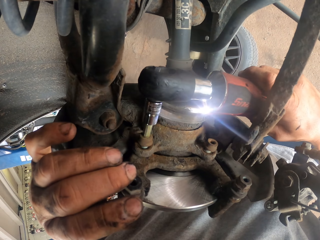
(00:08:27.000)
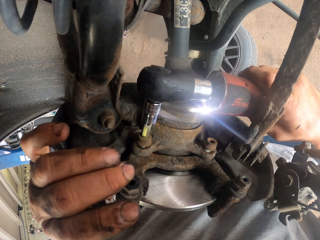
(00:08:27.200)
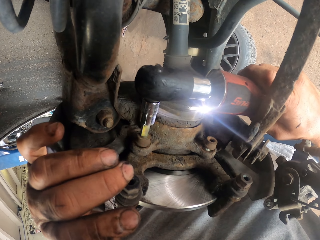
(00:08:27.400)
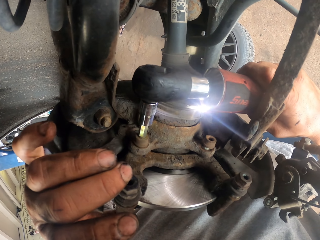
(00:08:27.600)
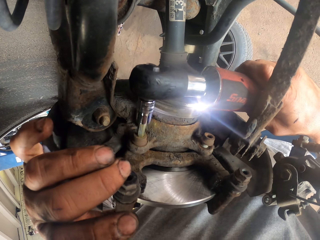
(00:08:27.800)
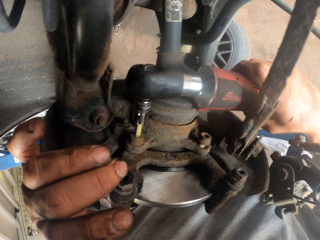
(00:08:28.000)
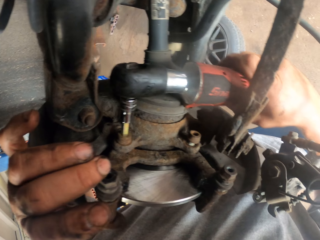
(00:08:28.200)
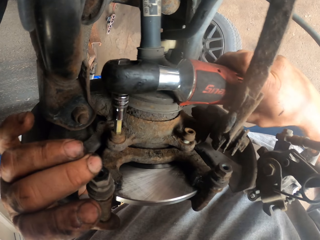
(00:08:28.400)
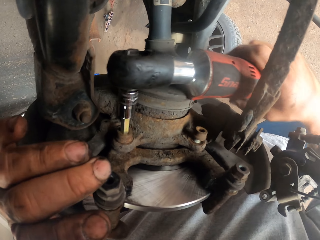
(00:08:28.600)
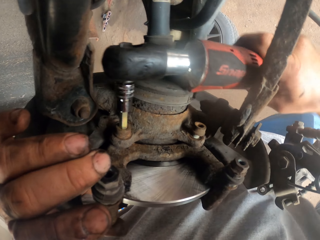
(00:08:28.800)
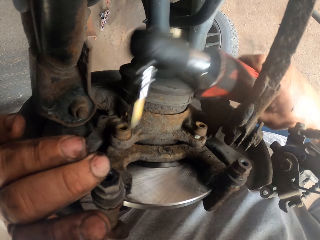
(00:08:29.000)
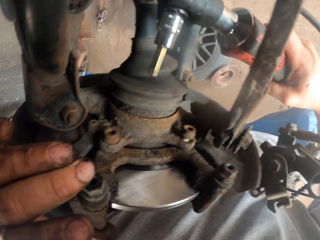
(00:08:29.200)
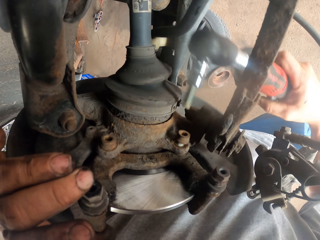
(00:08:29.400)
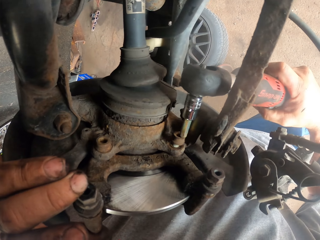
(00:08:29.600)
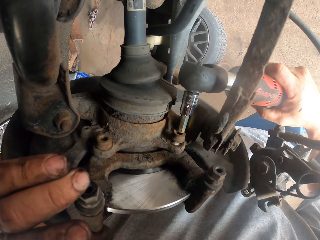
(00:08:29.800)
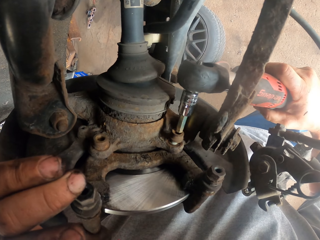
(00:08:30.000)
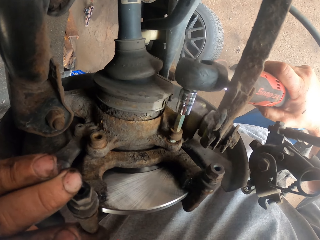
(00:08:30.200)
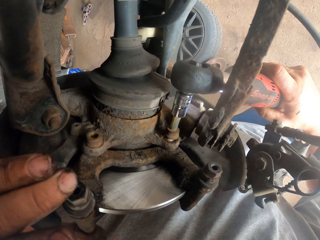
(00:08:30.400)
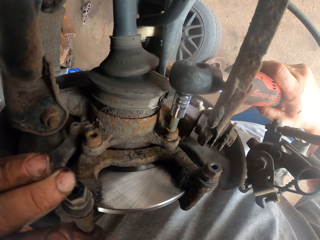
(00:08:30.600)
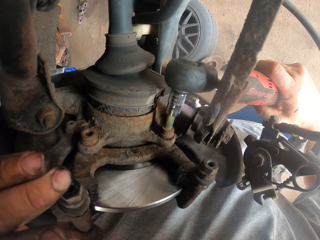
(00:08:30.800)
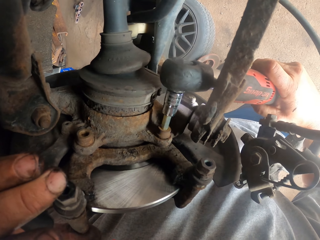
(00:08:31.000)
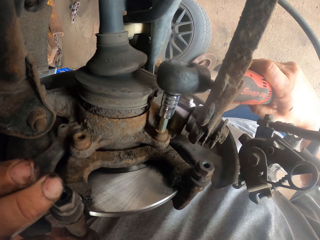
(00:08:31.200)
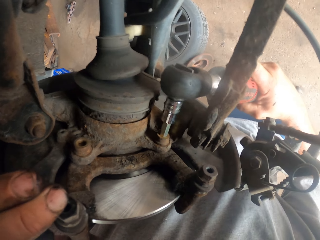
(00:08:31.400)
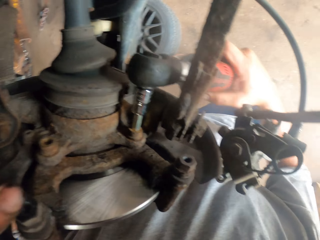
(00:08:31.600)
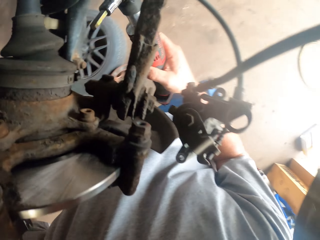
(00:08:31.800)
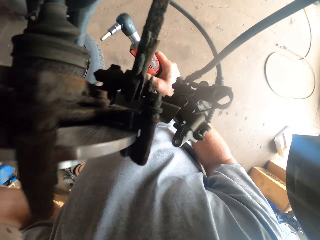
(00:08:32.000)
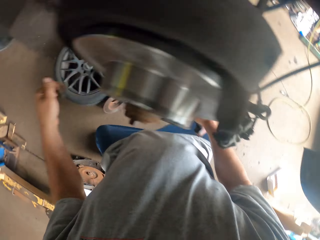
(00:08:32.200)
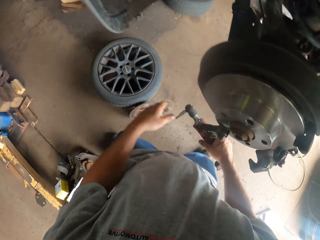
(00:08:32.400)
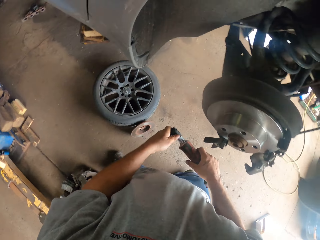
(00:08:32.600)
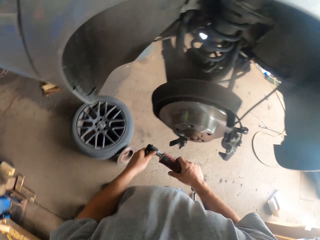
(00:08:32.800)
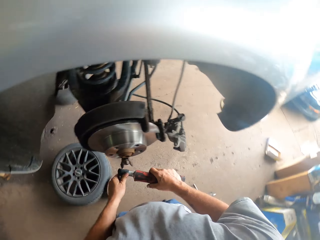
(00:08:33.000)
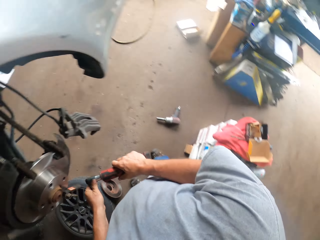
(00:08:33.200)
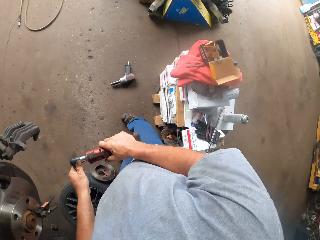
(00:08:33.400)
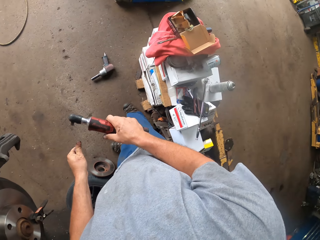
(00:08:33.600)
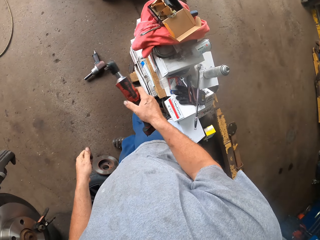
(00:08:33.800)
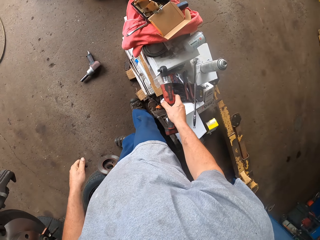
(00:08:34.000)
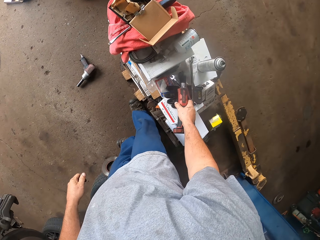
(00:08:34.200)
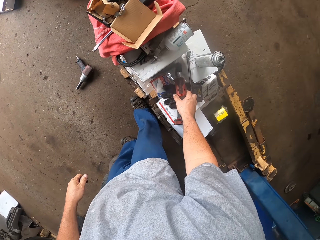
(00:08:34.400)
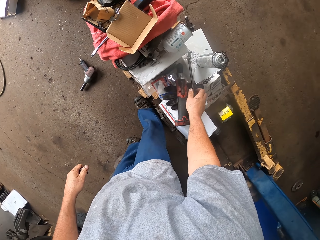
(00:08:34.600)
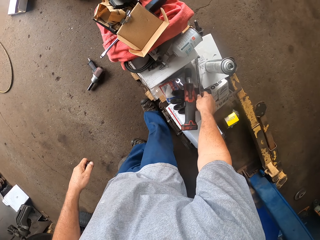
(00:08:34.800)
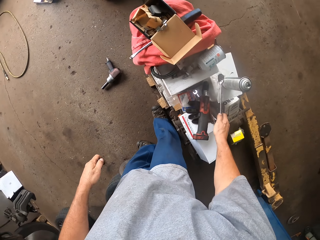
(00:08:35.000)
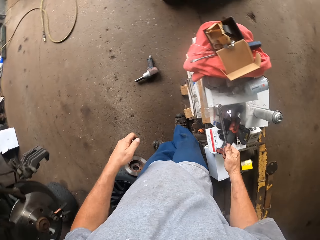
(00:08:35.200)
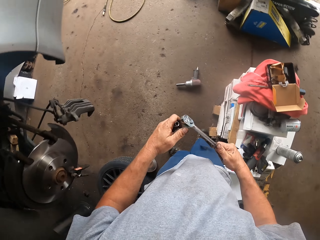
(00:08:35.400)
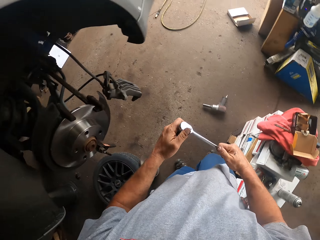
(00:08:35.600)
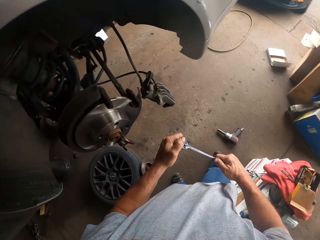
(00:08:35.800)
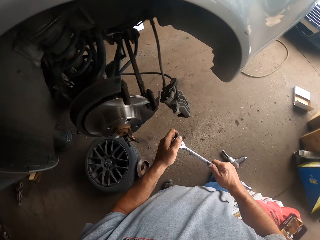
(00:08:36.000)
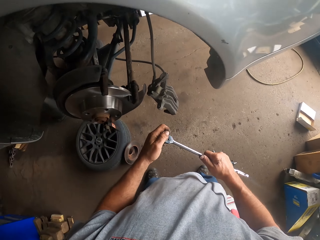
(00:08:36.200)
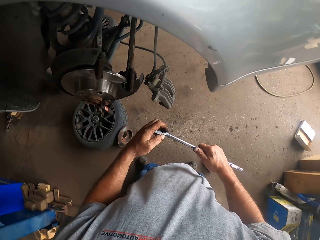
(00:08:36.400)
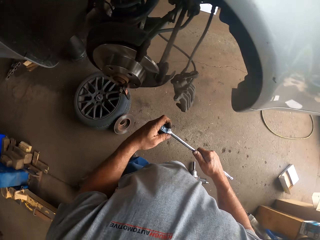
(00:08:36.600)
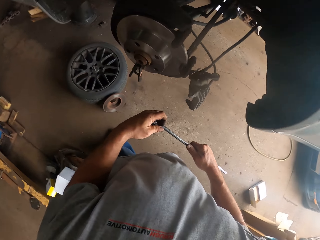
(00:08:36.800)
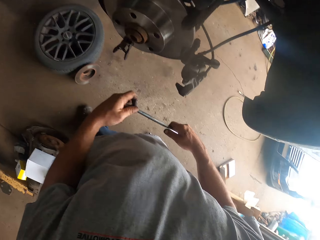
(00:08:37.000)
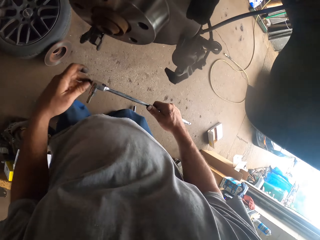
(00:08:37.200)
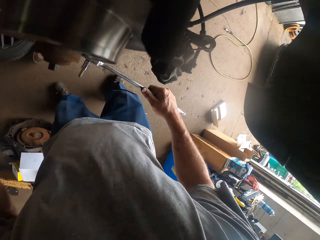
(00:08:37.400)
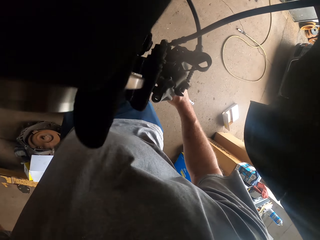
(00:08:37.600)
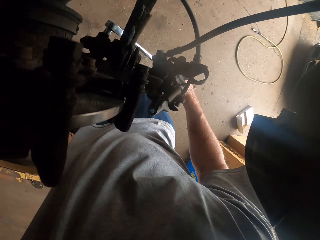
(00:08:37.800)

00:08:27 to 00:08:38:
The camera wearer fixes the lug nut on the car. They tighten the lug nut. They remove a socket from the wrench. They drop the wrench, pick up the wrench, and insert the socket on the wrench.

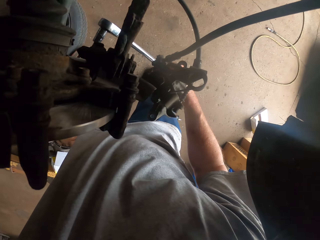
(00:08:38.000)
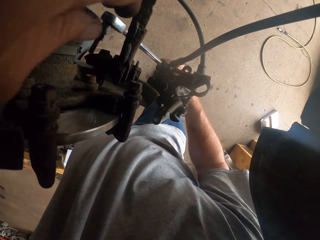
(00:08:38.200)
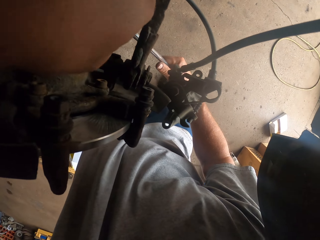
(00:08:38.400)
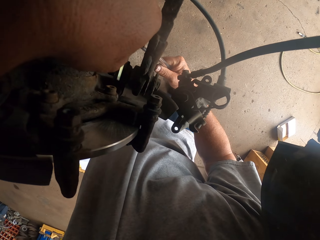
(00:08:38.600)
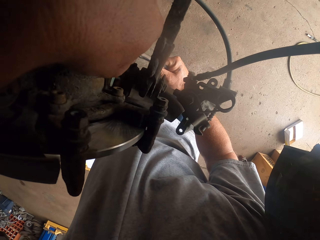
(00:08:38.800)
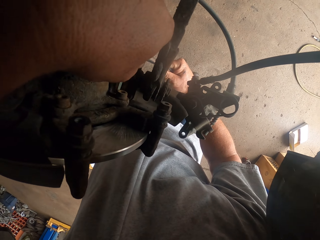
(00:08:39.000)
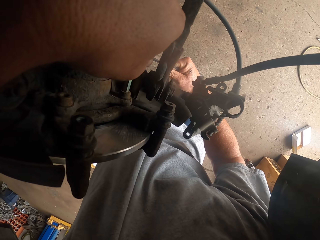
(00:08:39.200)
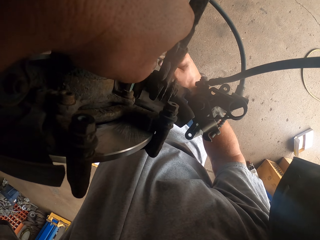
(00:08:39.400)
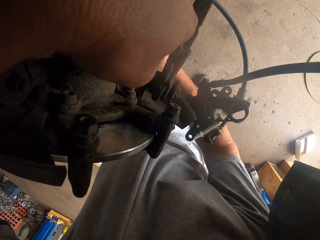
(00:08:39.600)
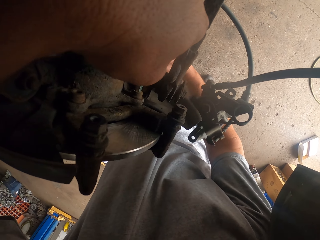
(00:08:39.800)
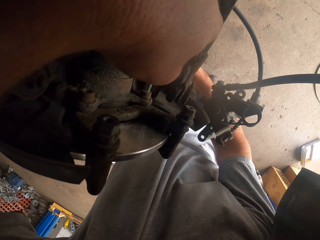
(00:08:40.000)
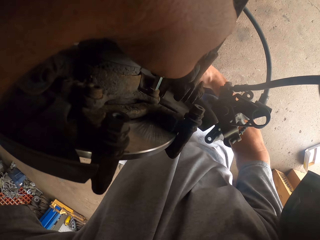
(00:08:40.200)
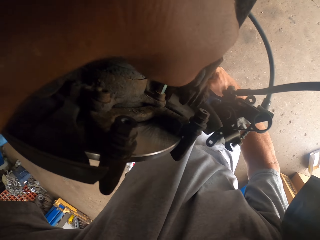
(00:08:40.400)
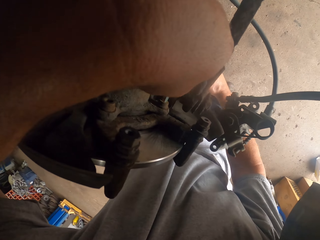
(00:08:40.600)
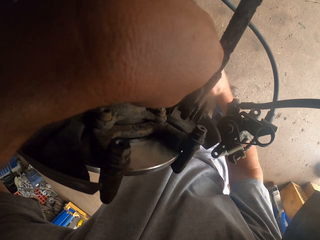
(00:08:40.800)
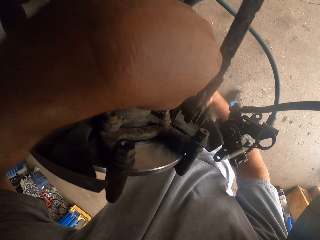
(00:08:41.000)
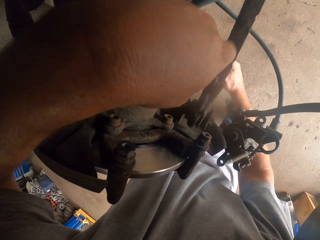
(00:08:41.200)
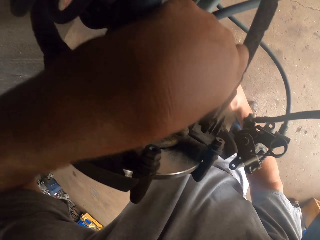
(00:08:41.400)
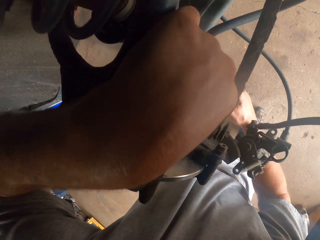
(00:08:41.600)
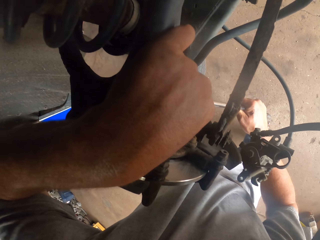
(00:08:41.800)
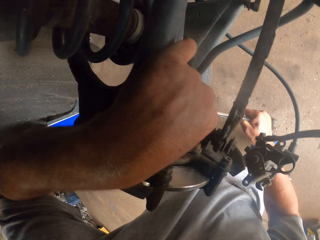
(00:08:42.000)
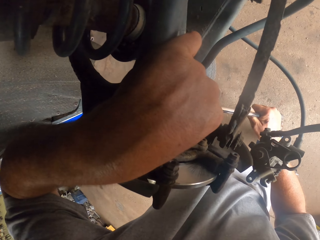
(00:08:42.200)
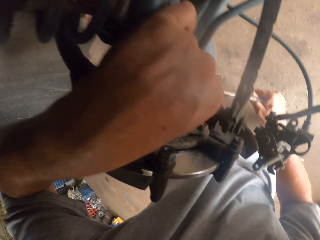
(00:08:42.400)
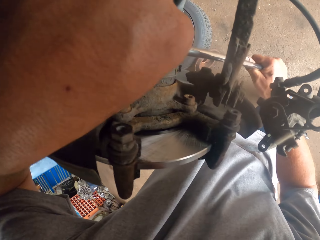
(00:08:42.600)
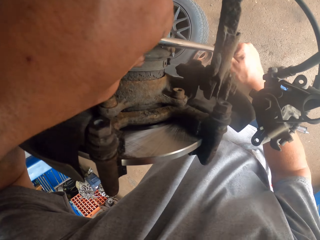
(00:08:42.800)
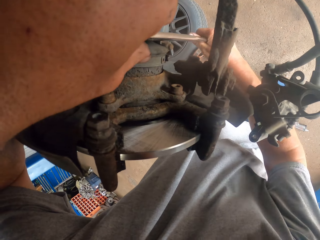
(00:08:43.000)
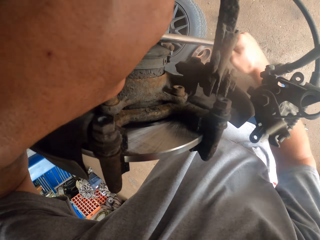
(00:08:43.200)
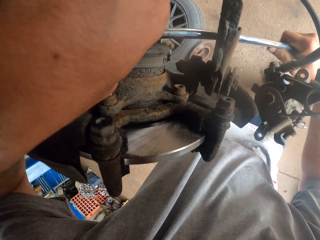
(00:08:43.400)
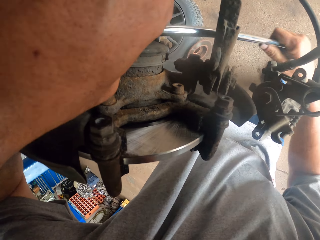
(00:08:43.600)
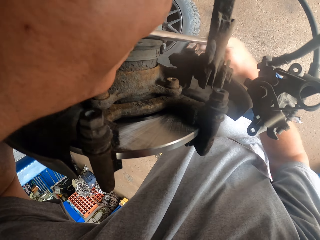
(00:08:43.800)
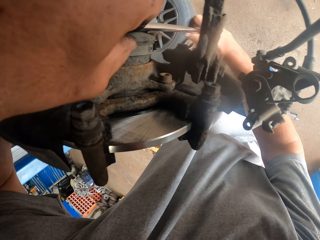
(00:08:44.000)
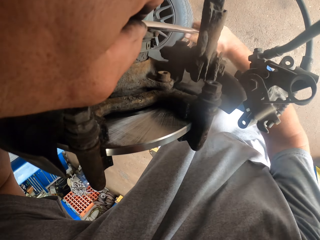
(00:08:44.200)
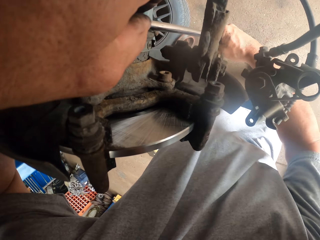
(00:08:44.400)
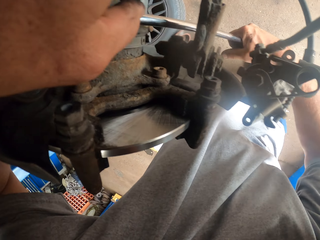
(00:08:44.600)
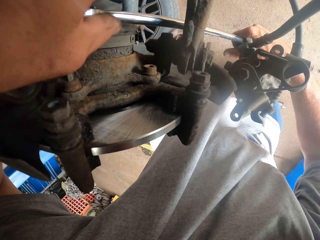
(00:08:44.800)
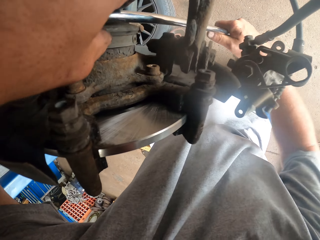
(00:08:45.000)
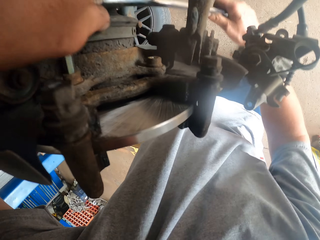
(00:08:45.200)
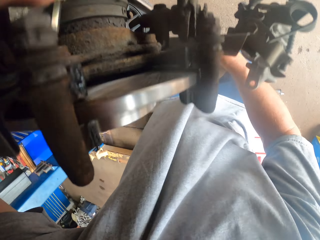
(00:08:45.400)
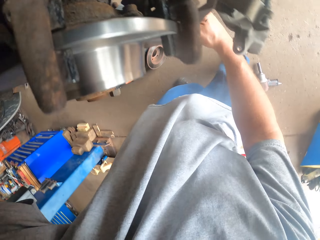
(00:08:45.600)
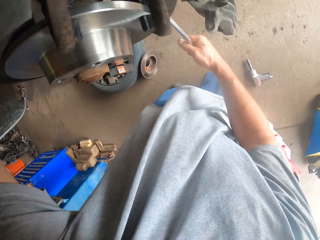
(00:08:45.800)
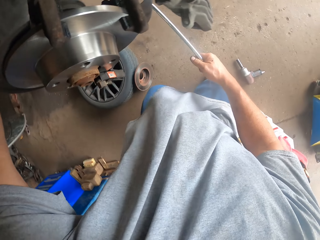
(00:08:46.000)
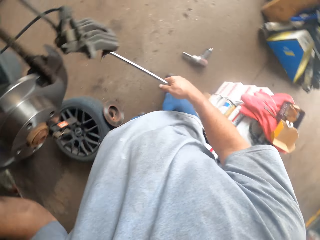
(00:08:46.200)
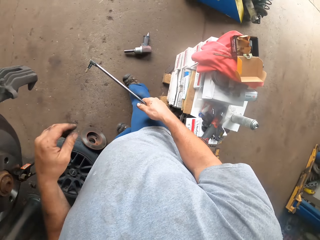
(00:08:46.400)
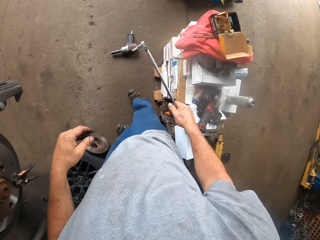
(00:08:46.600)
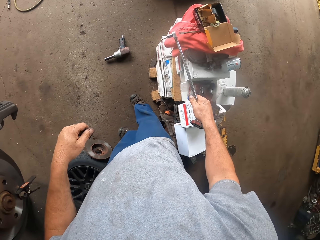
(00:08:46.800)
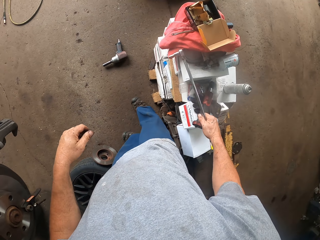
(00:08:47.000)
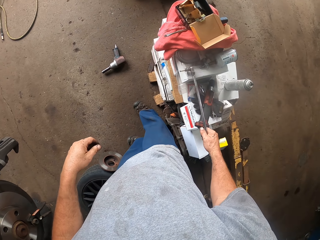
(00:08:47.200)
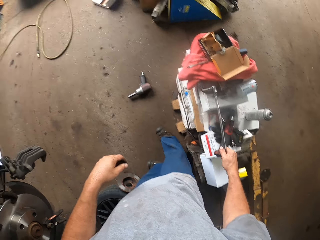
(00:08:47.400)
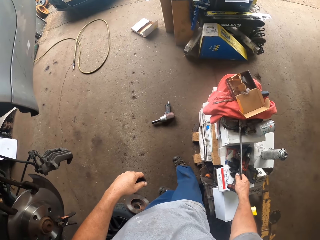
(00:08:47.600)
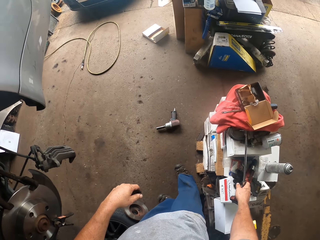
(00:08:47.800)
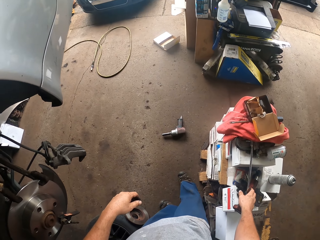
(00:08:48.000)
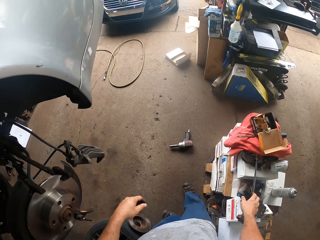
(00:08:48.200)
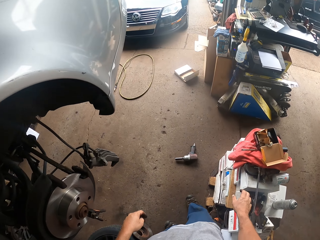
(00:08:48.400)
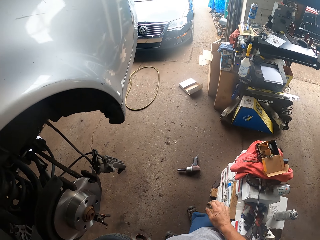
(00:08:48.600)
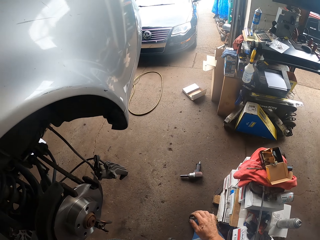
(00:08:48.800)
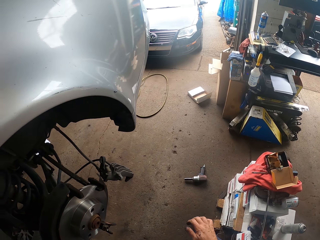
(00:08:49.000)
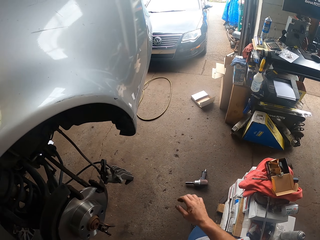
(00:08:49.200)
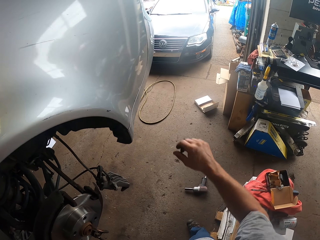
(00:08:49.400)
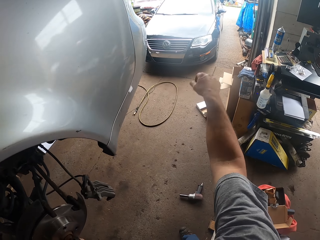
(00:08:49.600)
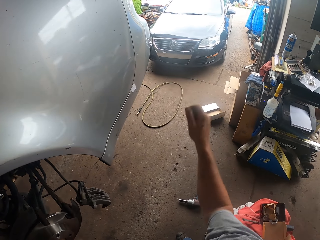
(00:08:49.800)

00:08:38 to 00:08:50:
The camera wearer puts the wrench on the lug nut. They tighten the lug nut. They move back. They drop the wrench.
